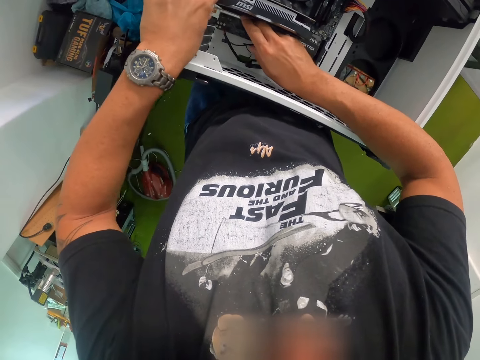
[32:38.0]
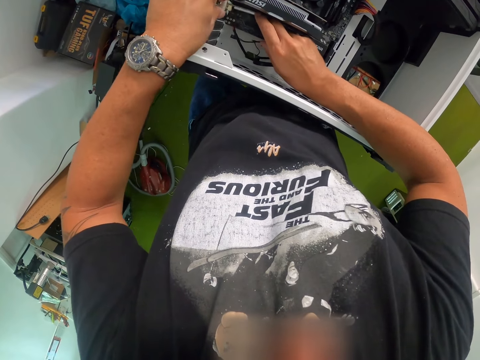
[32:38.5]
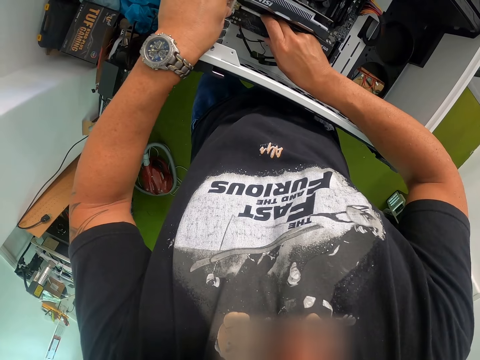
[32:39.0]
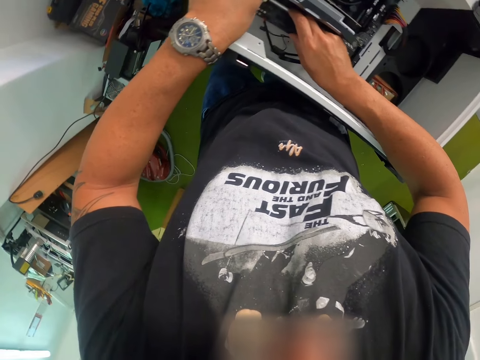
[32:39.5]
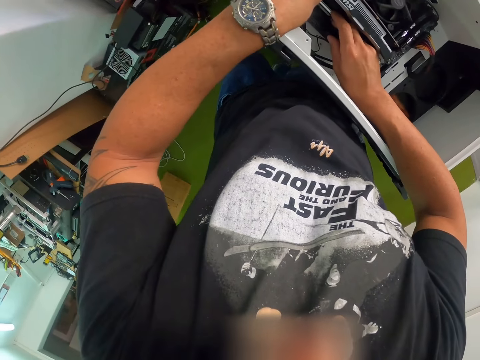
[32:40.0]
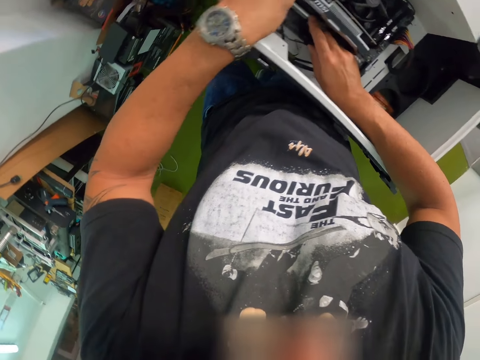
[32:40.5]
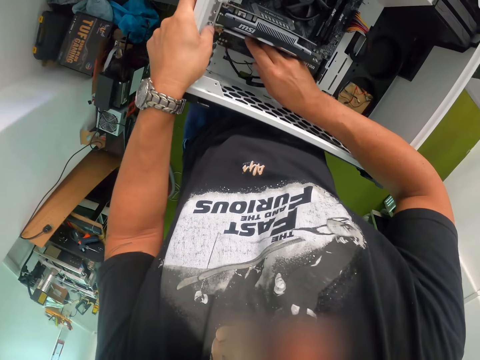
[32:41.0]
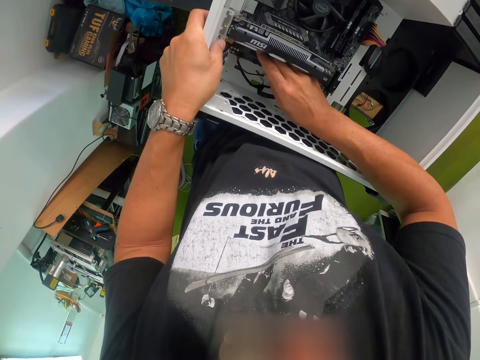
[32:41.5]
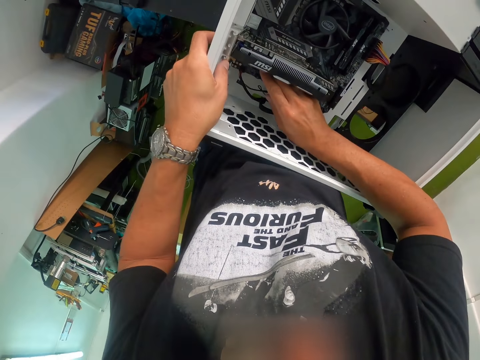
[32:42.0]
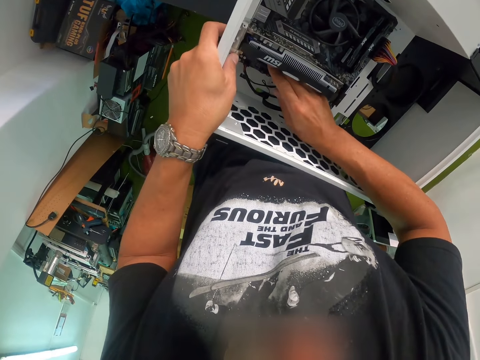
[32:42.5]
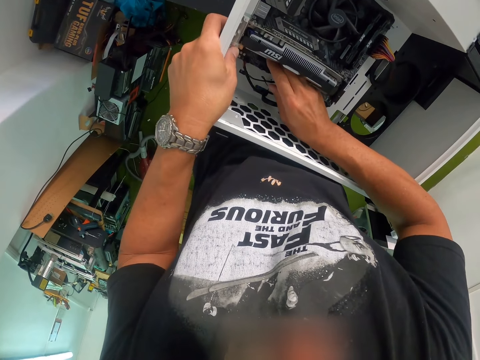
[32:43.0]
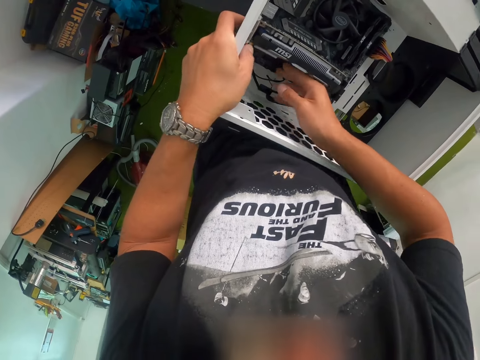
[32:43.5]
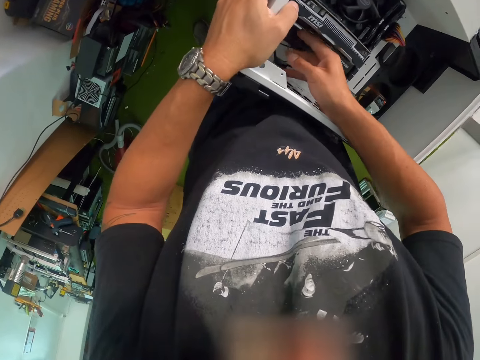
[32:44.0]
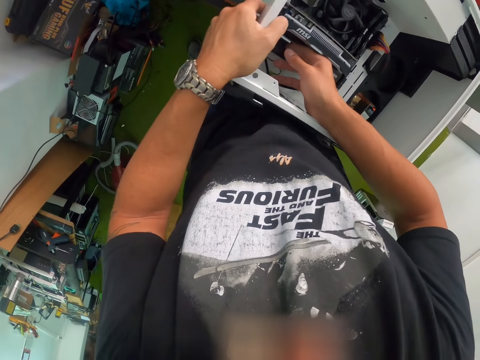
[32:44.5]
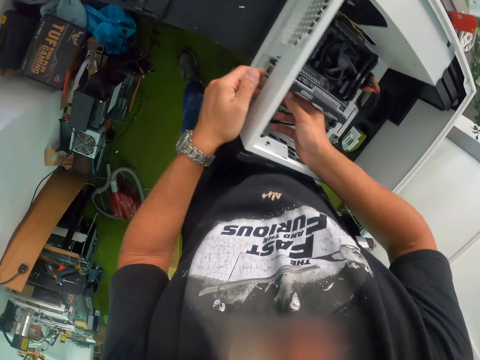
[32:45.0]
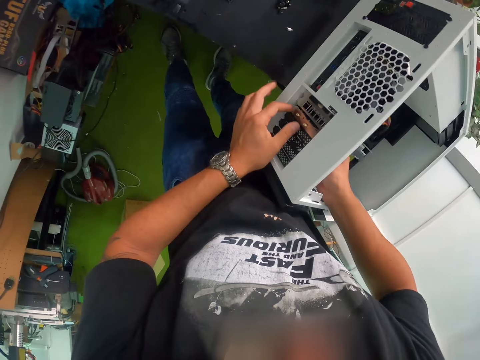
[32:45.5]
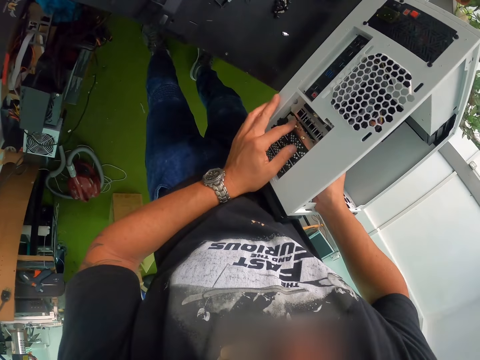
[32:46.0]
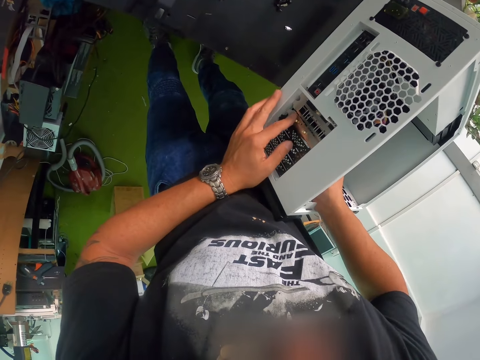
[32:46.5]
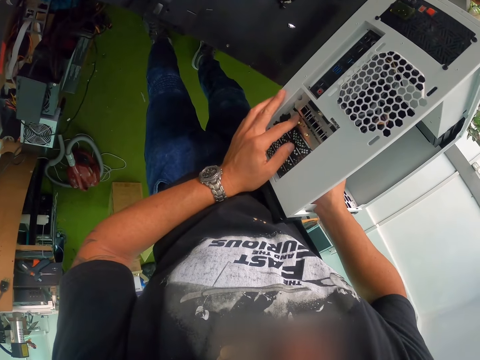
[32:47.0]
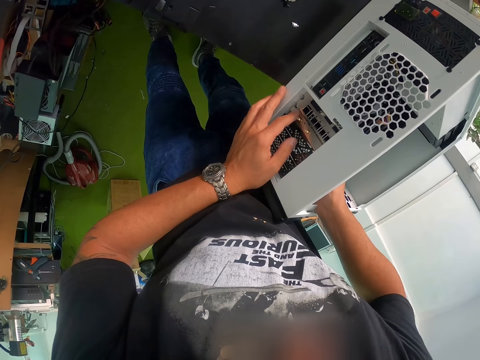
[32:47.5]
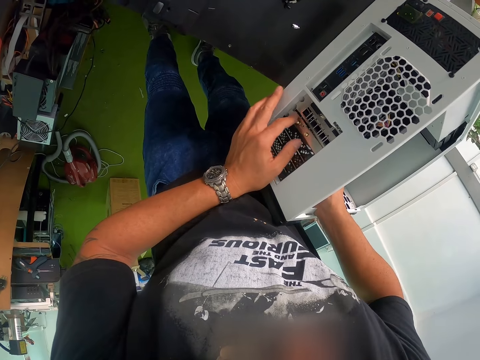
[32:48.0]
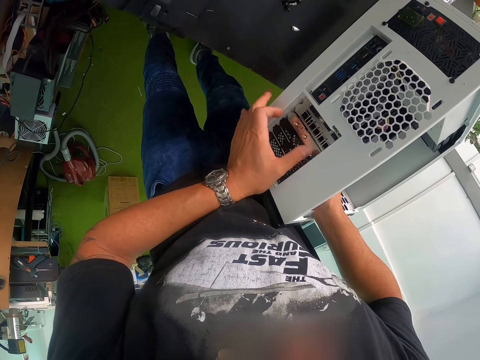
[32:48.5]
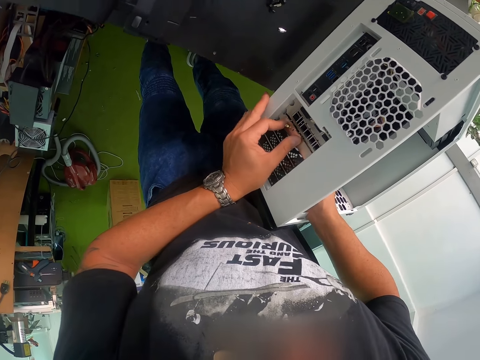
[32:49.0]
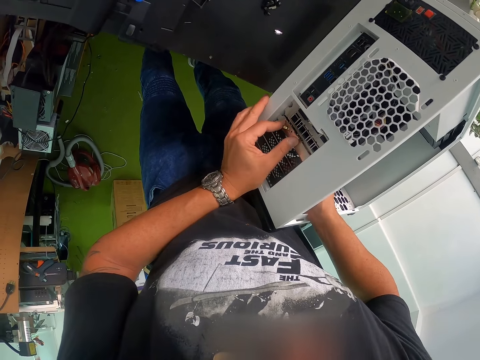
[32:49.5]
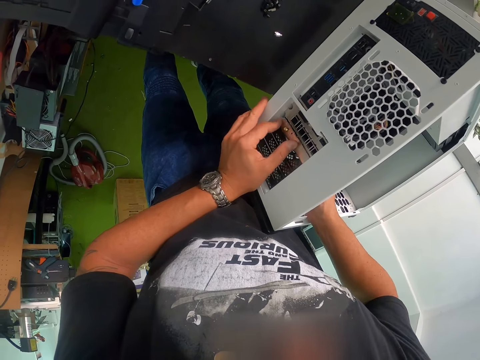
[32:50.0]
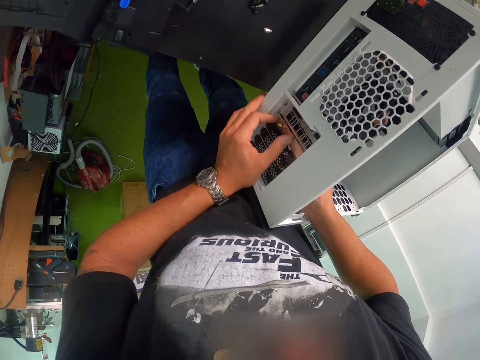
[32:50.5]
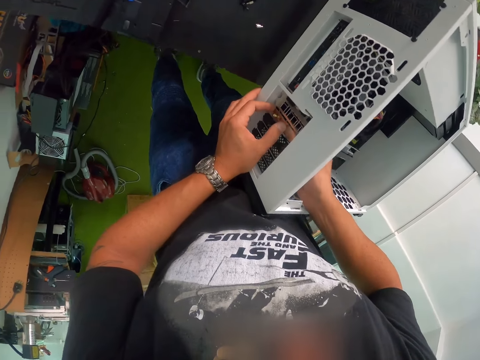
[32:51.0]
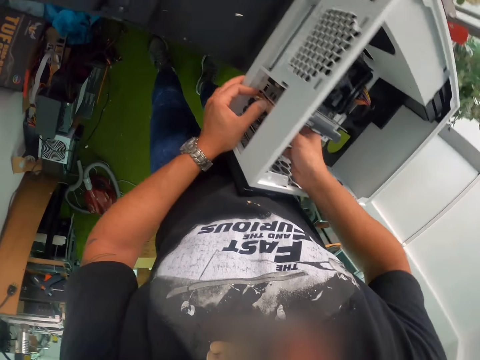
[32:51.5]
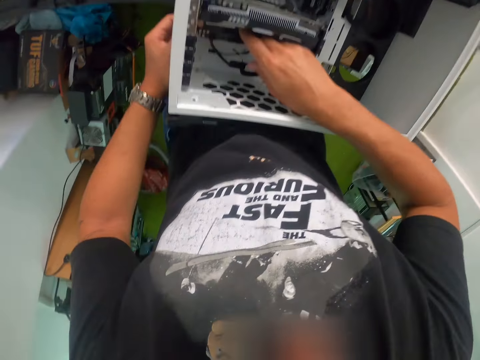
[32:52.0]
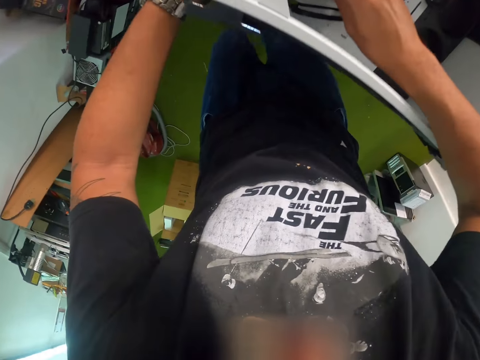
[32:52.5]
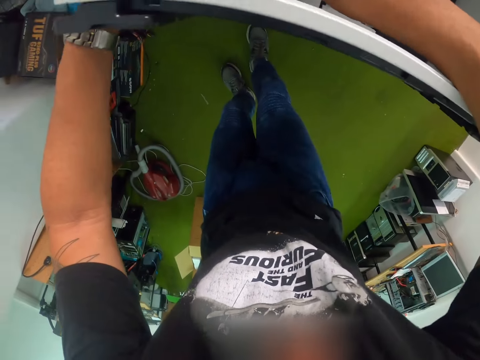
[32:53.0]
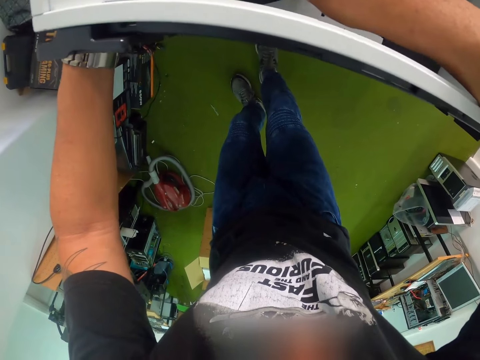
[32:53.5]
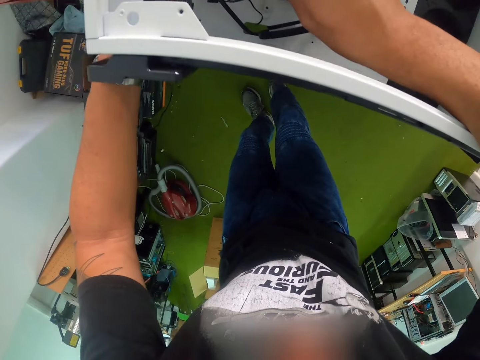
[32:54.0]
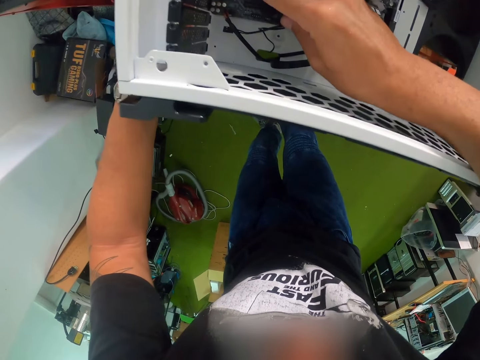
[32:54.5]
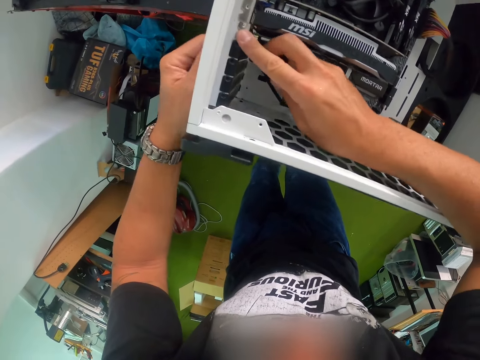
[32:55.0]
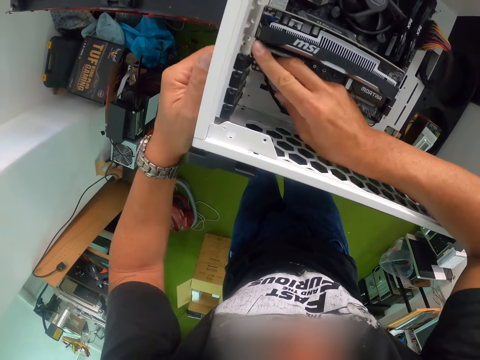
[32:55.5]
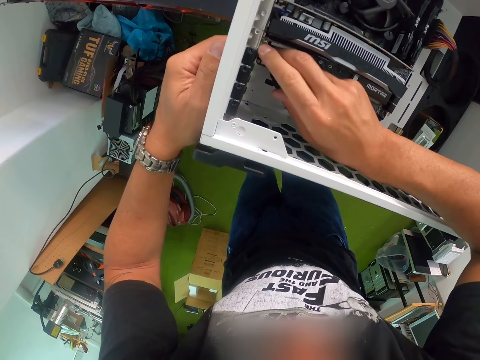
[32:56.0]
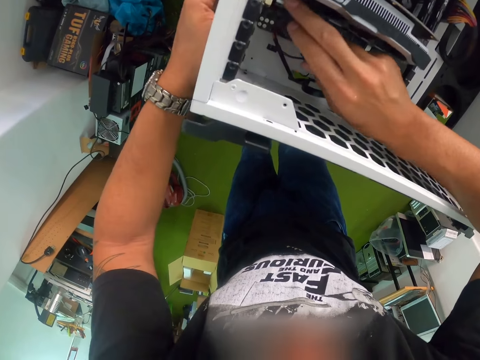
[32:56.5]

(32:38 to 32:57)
The camera wearer fixes something holding the outside of the CPU housing. They bend down a bit.

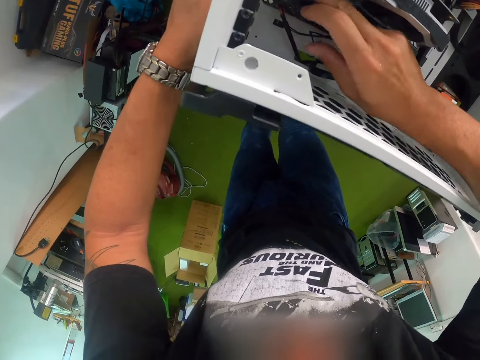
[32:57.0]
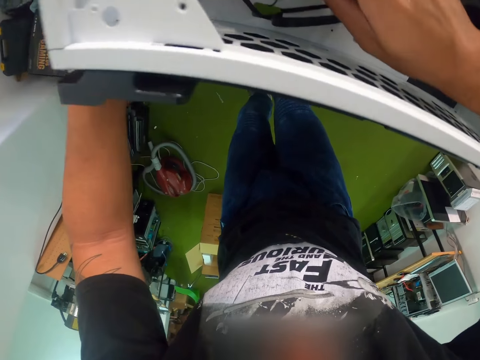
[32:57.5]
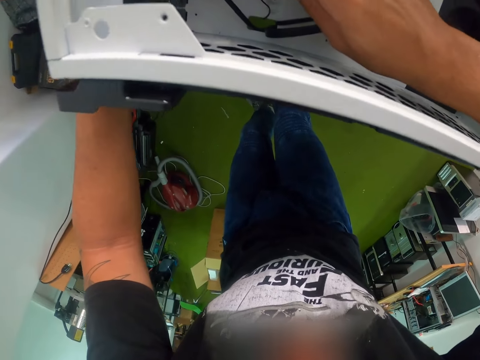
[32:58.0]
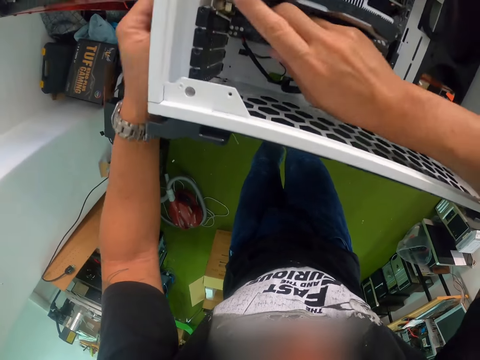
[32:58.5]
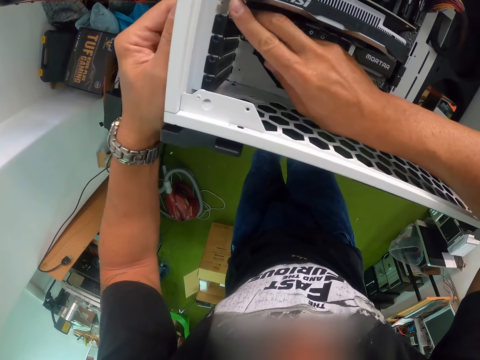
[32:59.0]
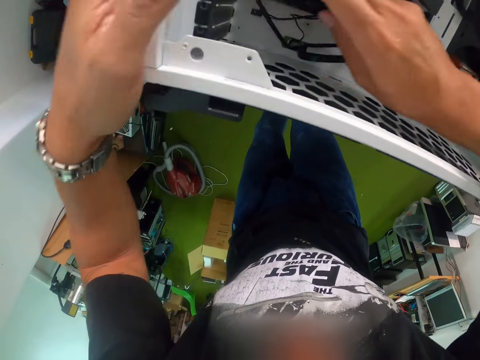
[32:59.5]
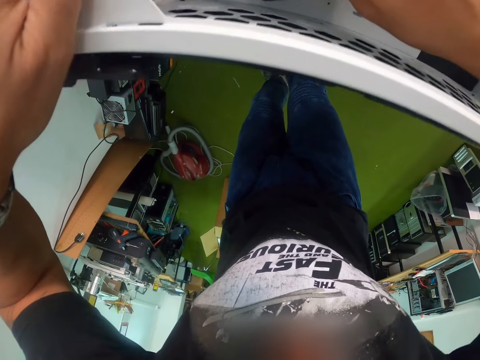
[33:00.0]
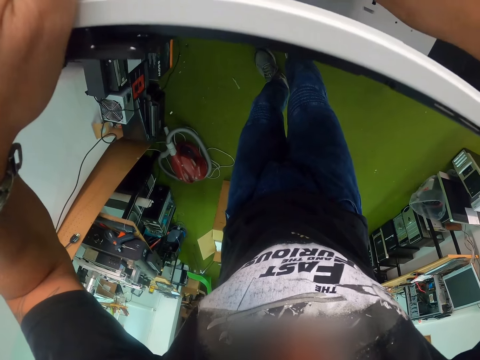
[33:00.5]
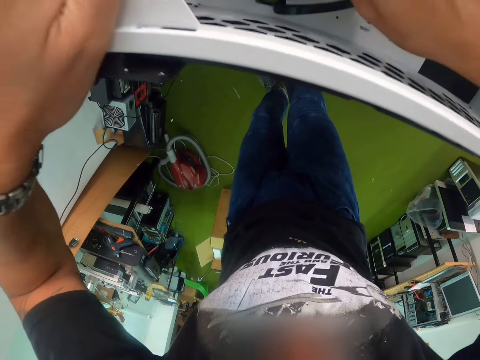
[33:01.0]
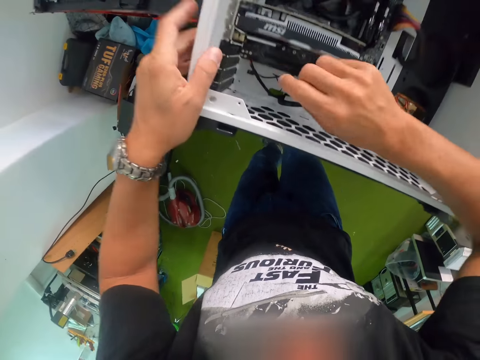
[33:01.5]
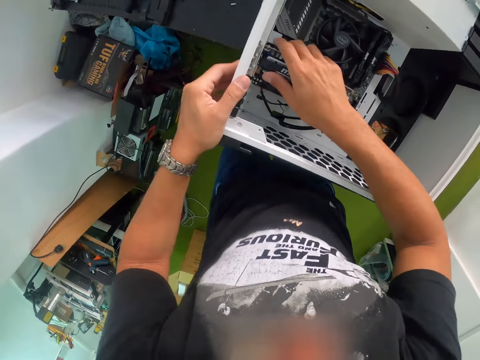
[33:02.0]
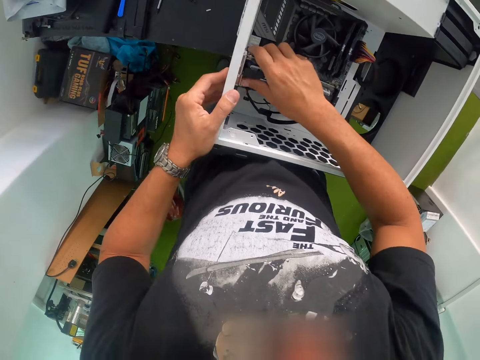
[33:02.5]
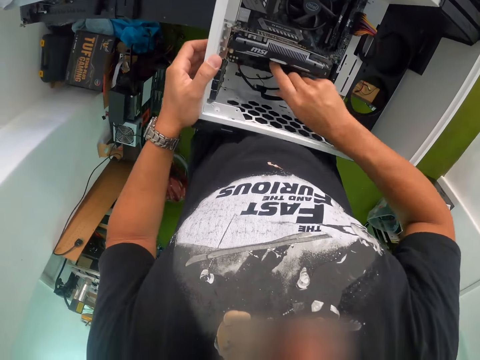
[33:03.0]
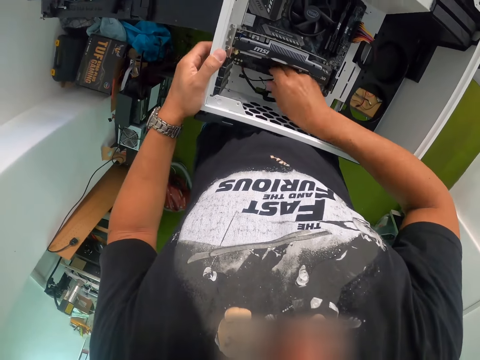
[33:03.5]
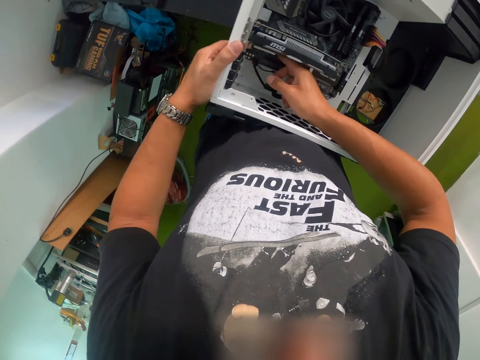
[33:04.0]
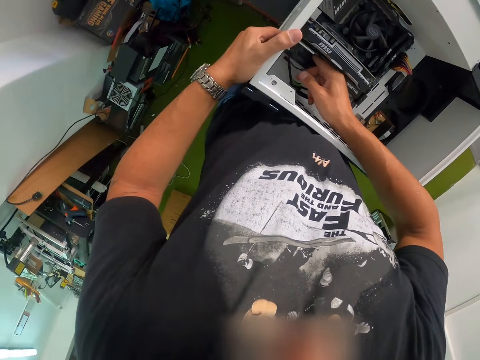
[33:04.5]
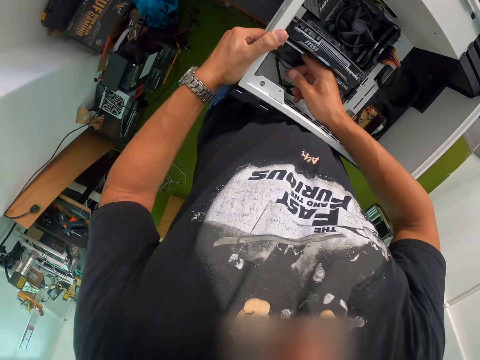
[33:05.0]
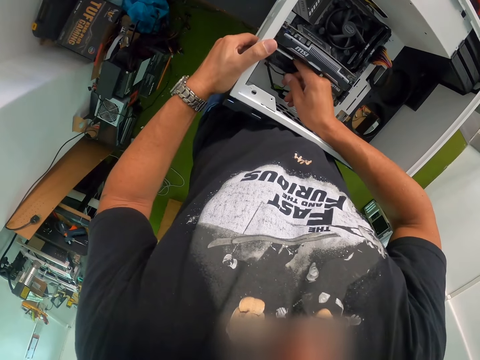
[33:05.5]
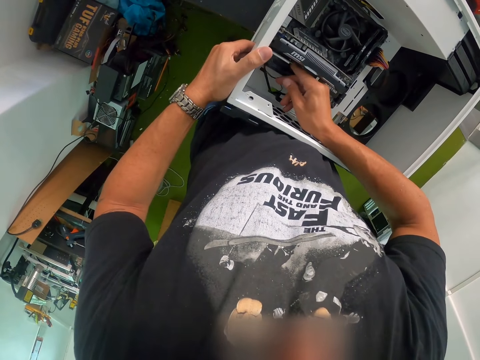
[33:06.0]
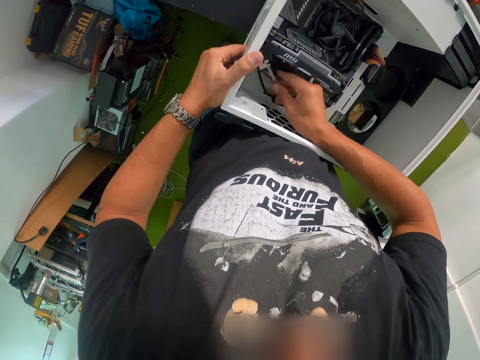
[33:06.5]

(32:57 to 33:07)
The camera wearer stands back upright. They fix something in the CPU housing.
